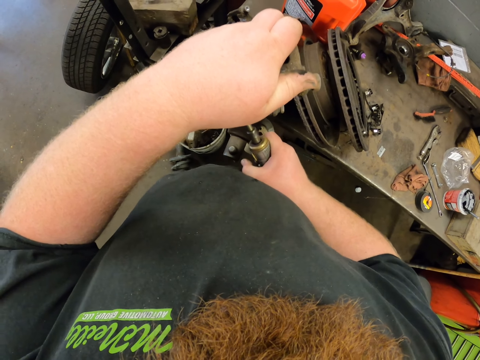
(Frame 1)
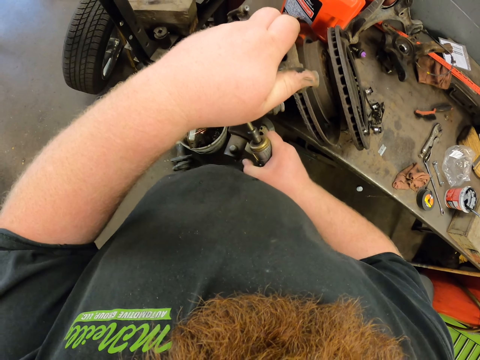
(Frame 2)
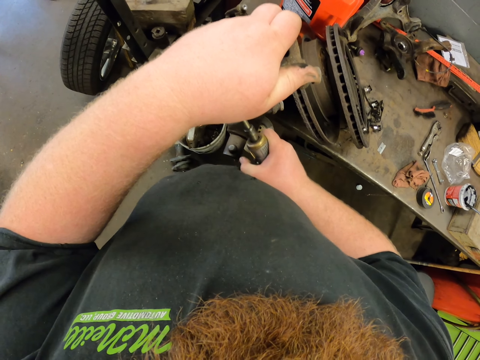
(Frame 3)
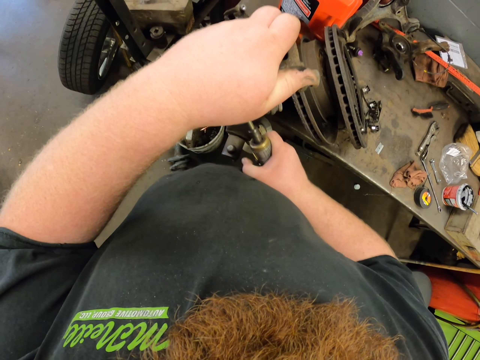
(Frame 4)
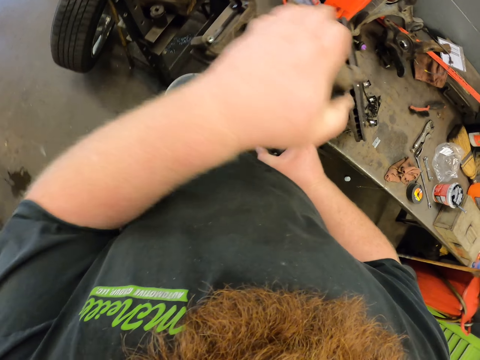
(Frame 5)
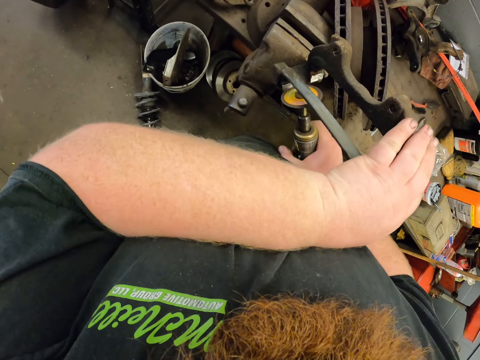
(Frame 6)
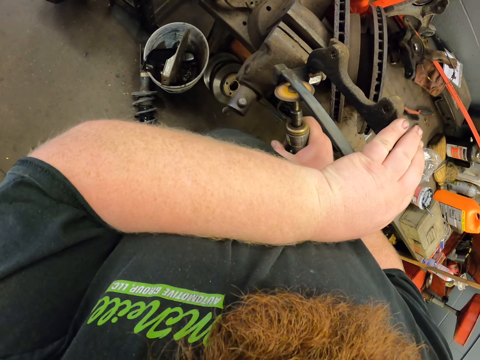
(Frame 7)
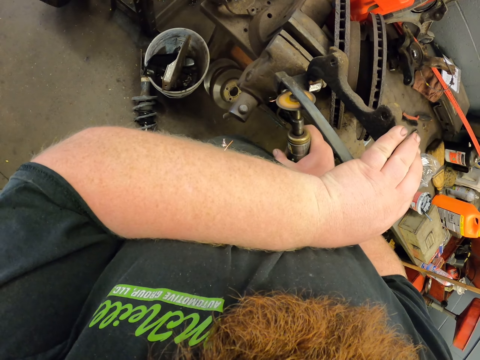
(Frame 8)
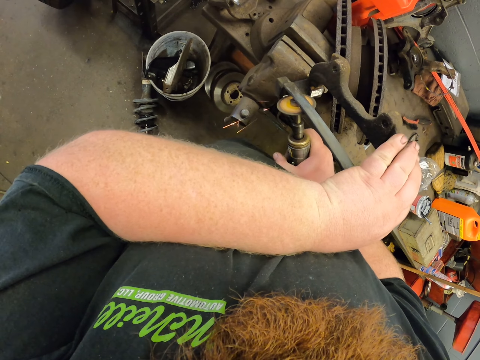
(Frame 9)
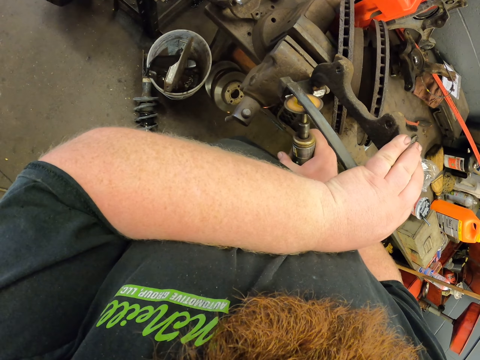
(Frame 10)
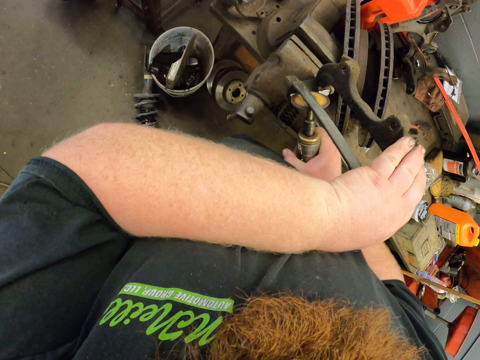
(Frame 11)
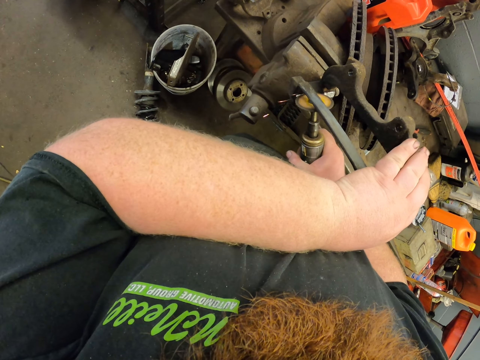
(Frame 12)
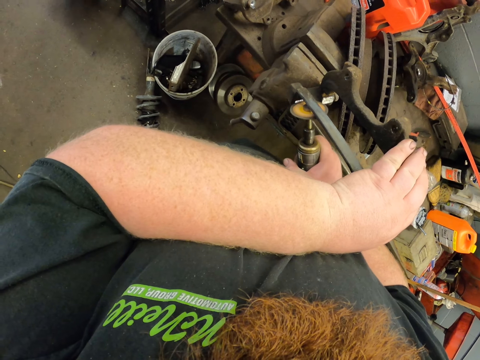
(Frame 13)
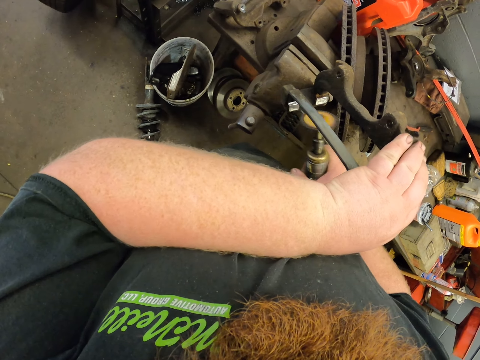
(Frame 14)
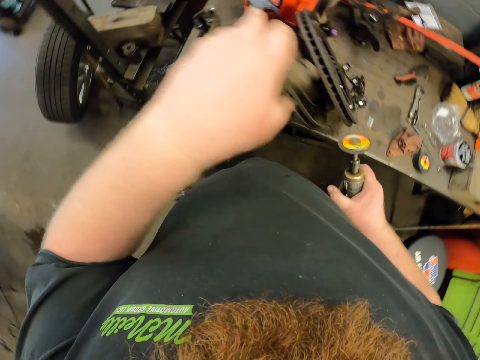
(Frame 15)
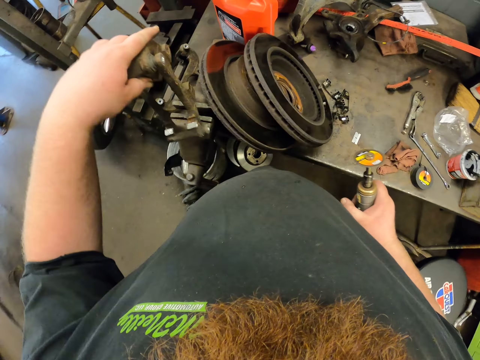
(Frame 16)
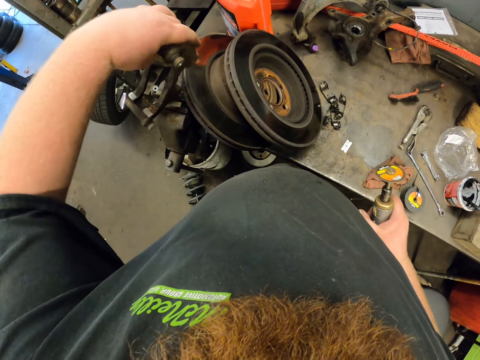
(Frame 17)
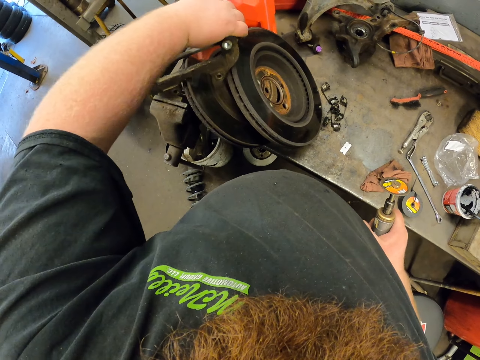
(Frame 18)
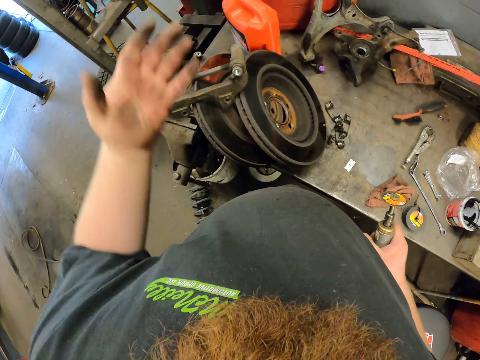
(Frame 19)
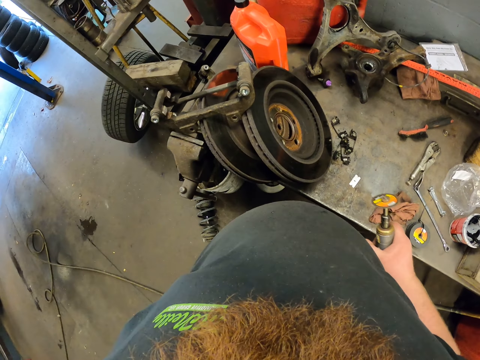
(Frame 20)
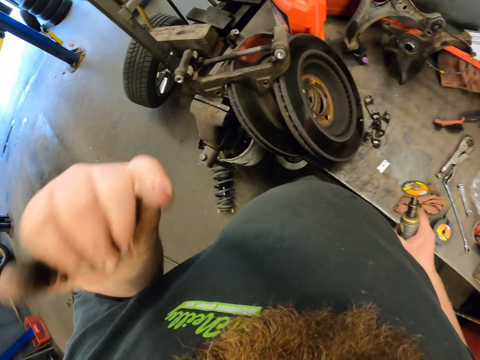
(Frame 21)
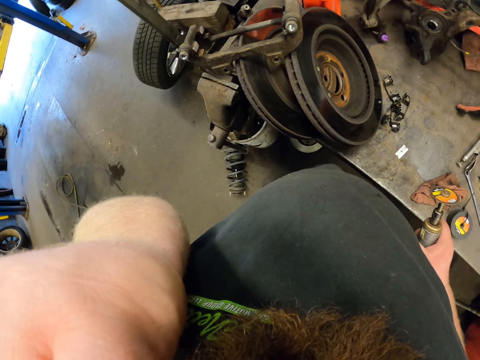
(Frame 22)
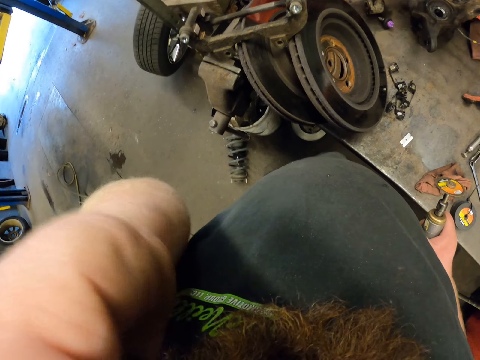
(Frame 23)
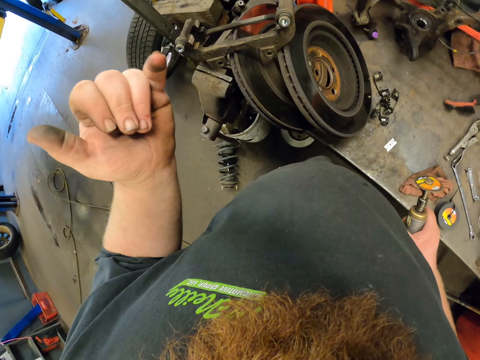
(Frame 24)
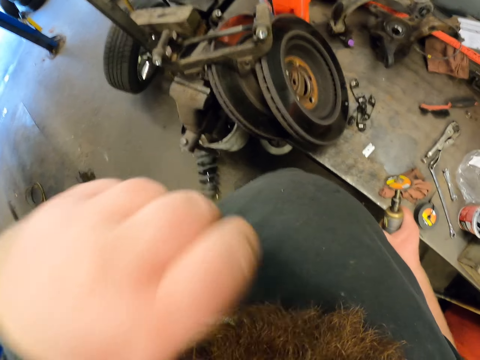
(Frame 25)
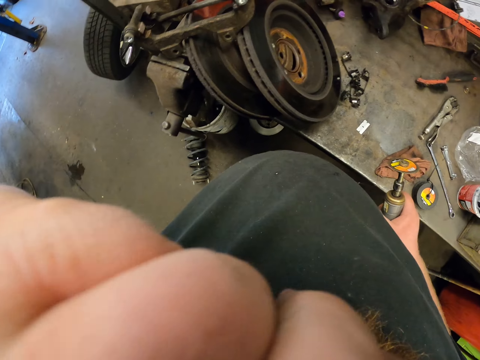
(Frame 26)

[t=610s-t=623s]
The camera wearer changes position of the metal. He welds the metal bar. He changes position of the metal. He puts the metal bar on something. He touches his nose. He itches the face.

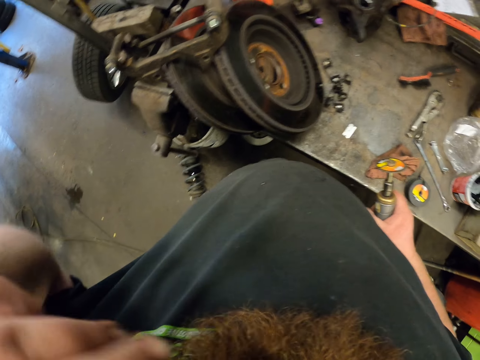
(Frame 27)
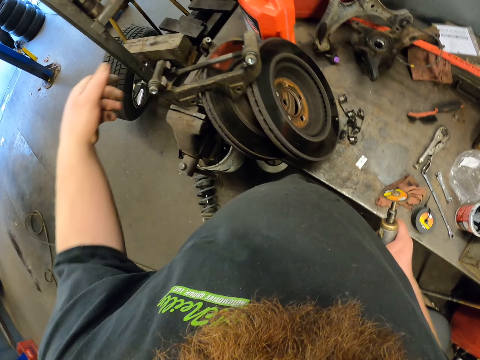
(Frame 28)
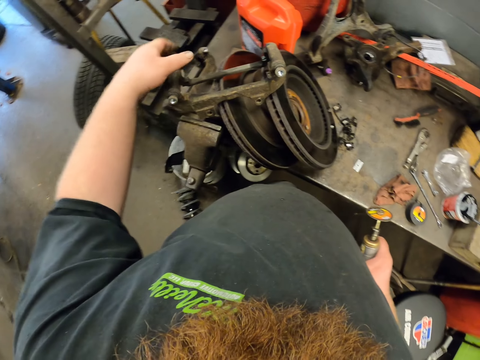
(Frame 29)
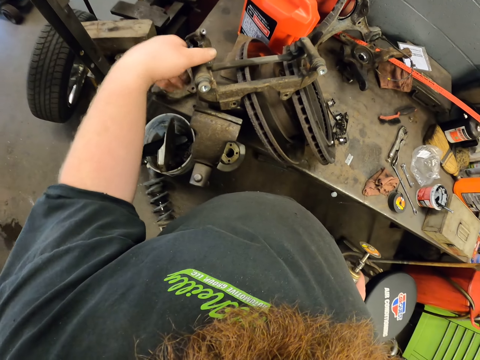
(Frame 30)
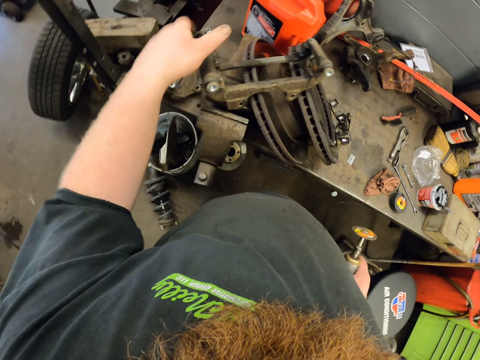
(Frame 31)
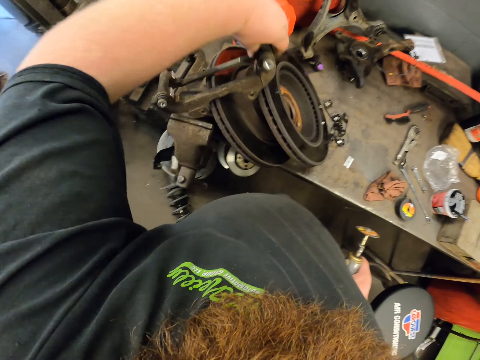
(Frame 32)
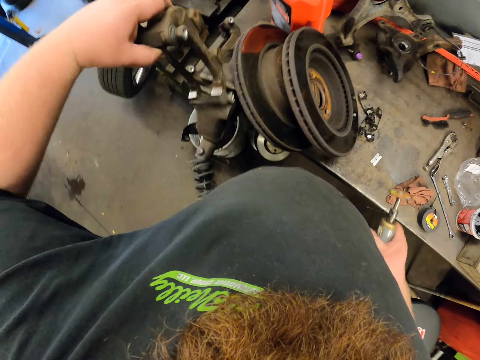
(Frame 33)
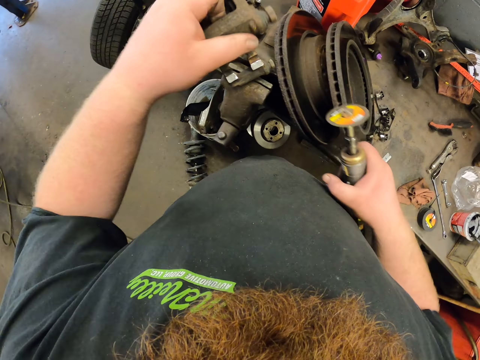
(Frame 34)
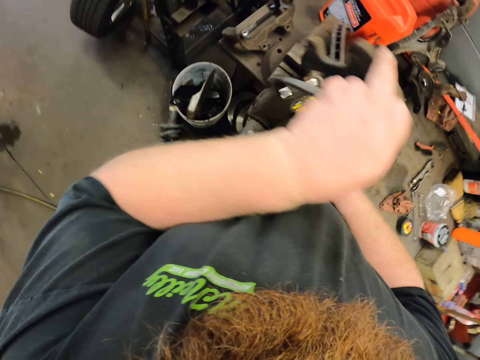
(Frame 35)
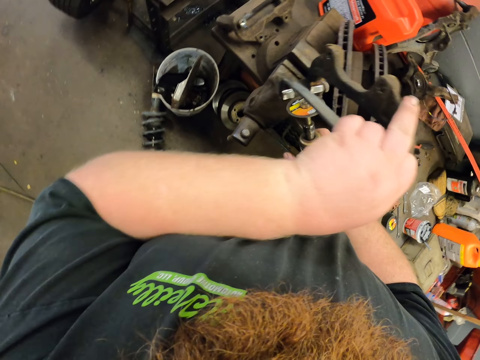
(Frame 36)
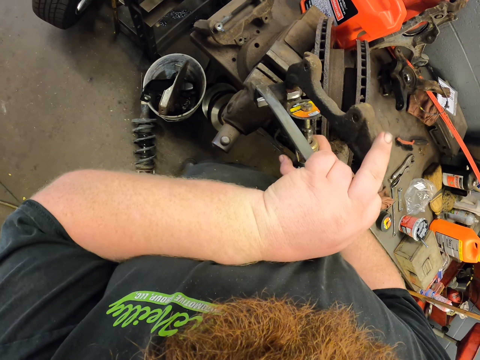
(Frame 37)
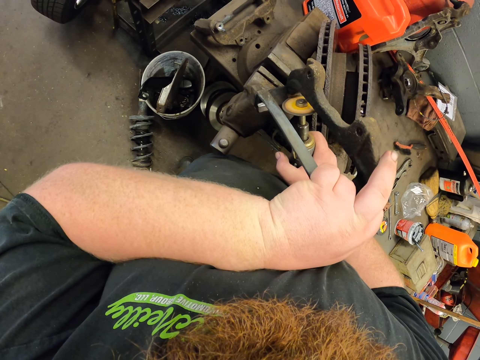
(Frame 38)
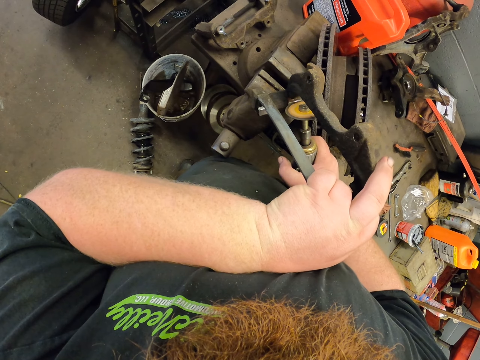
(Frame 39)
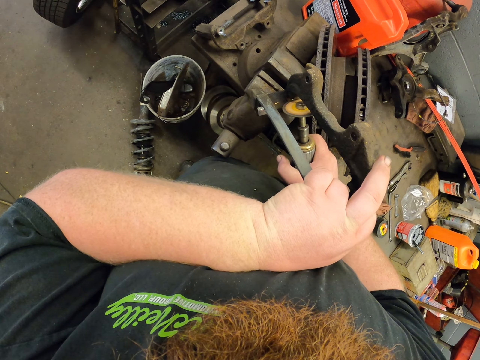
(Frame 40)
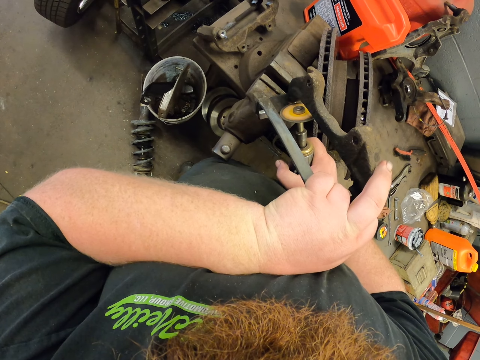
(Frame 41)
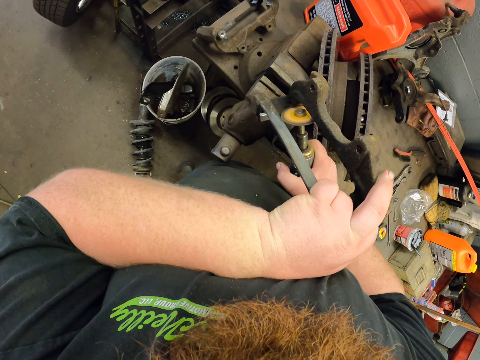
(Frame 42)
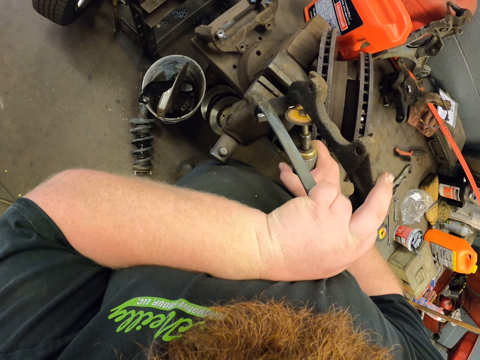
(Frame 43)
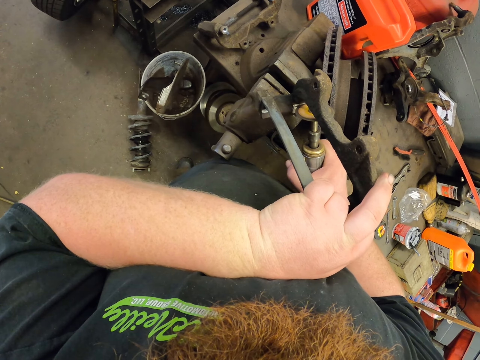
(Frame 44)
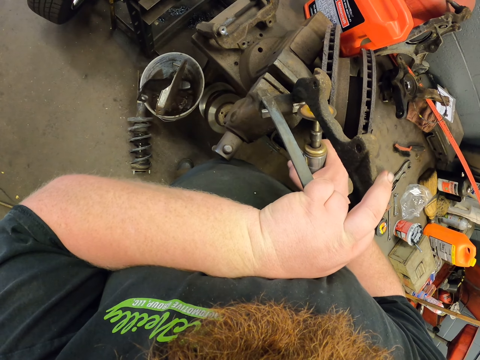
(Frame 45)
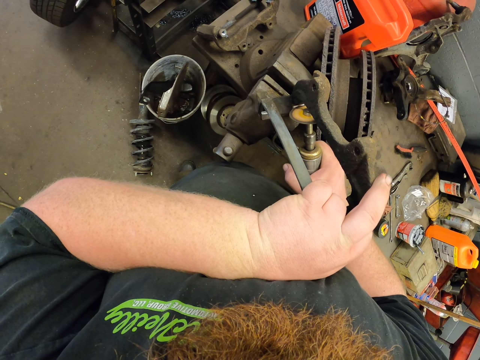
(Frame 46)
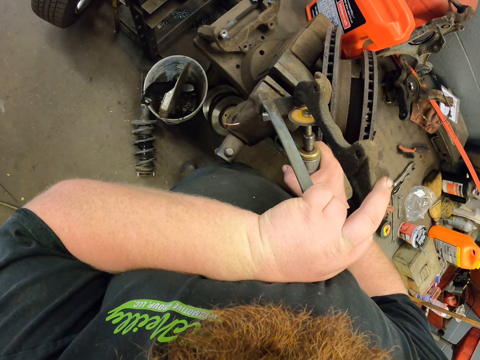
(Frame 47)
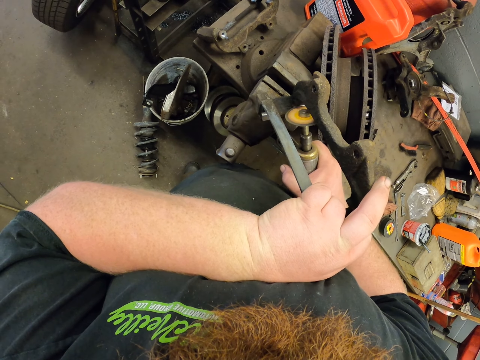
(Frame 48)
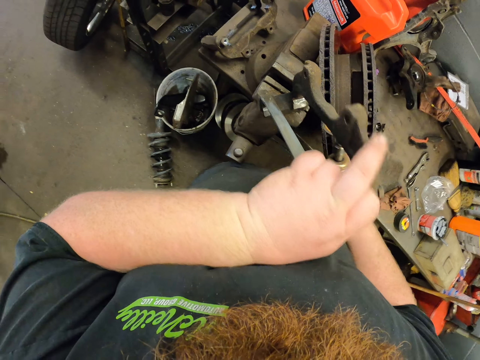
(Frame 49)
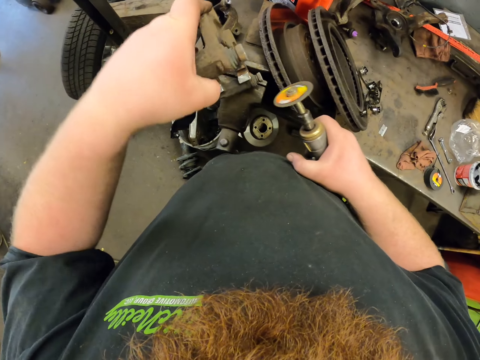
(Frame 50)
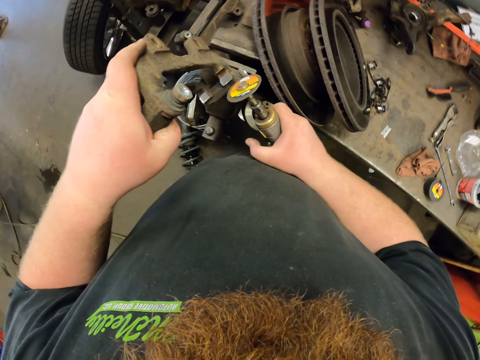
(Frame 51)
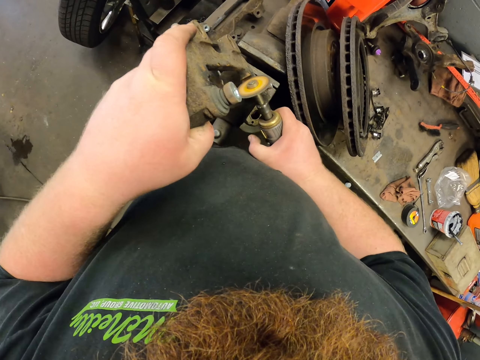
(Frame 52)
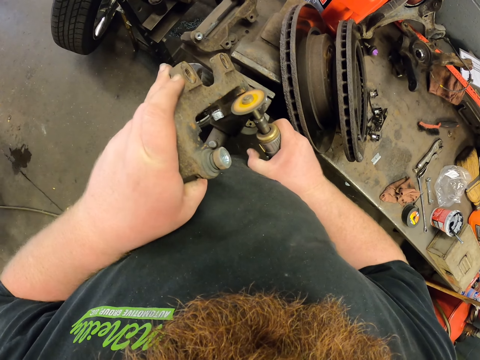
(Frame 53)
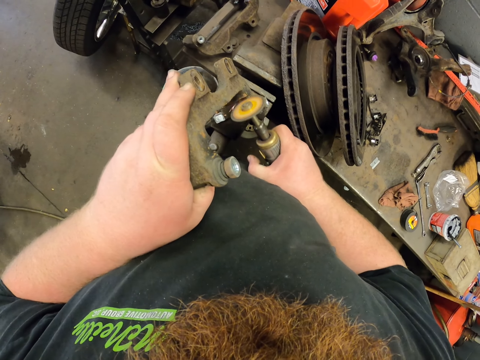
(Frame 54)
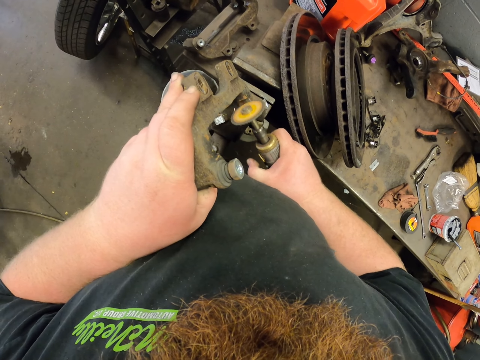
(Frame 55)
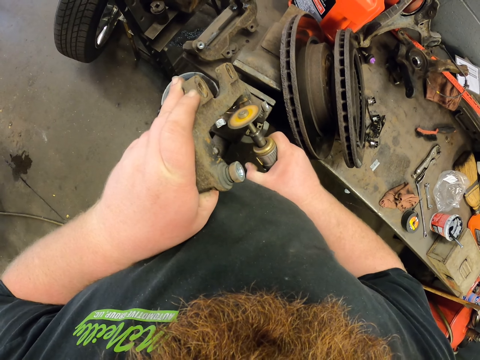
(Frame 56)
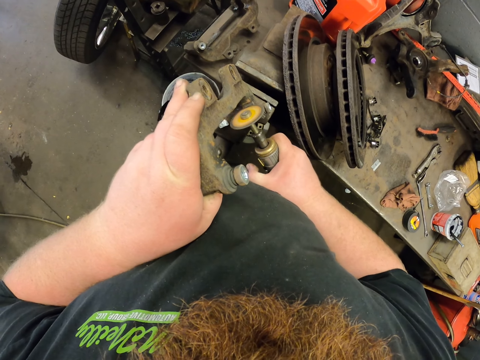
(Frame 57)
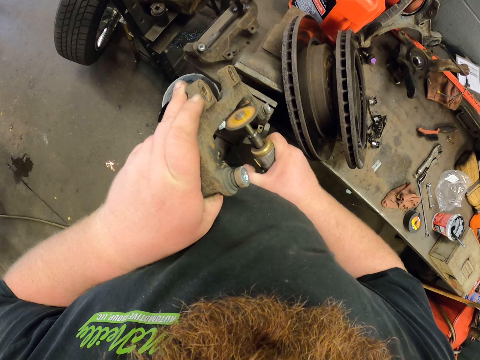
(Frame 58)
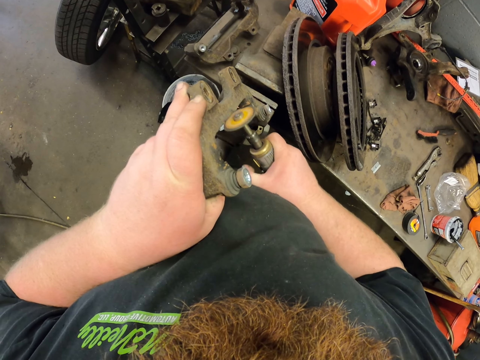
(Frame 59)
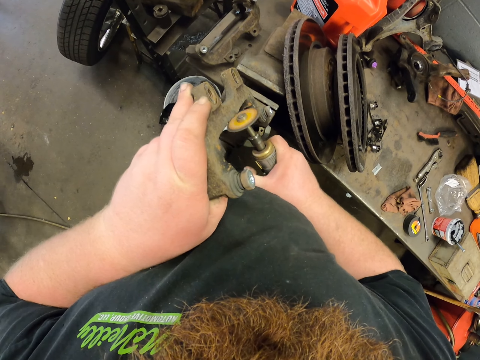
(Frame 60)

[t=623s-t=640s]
The camera wearer picks up the metal bar. They scrub the metal with an angle grinder. They weld the metal bar.
